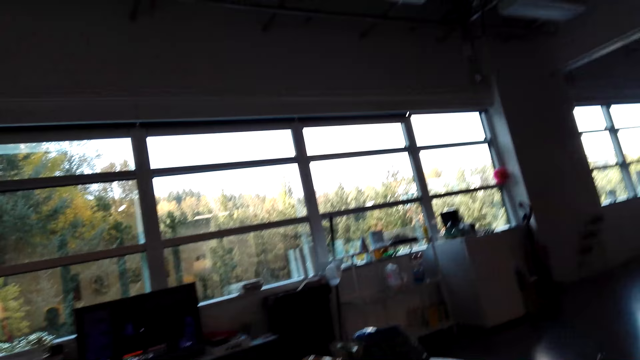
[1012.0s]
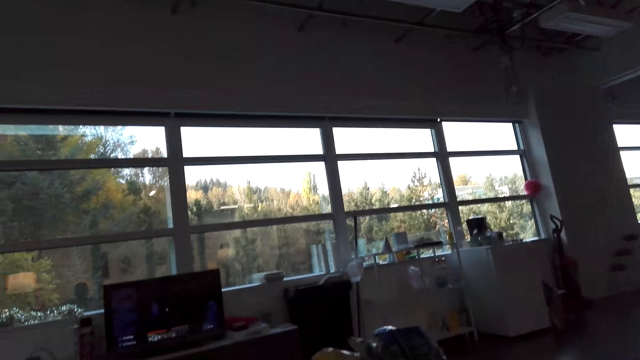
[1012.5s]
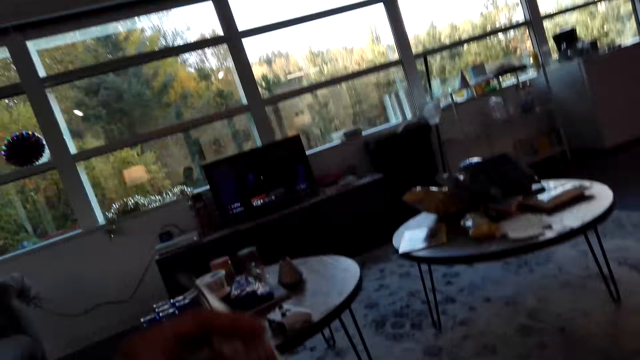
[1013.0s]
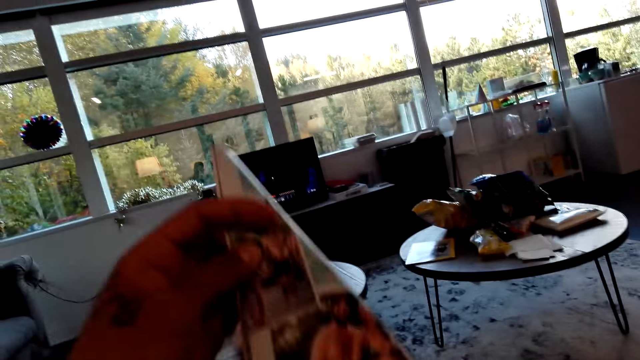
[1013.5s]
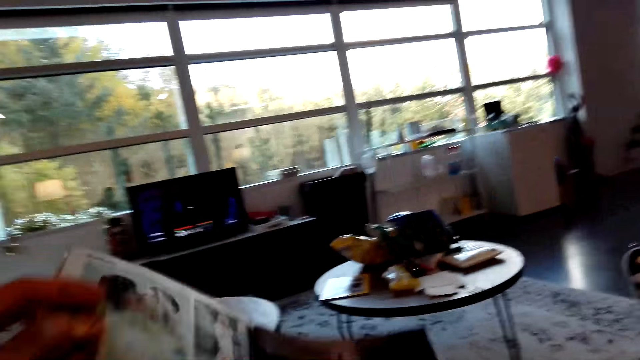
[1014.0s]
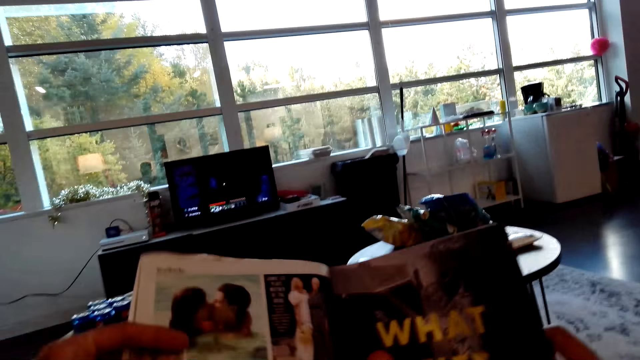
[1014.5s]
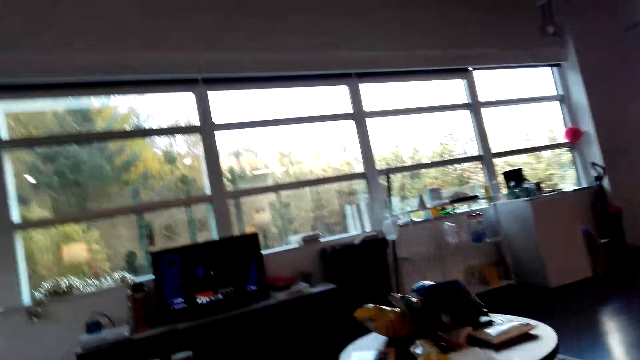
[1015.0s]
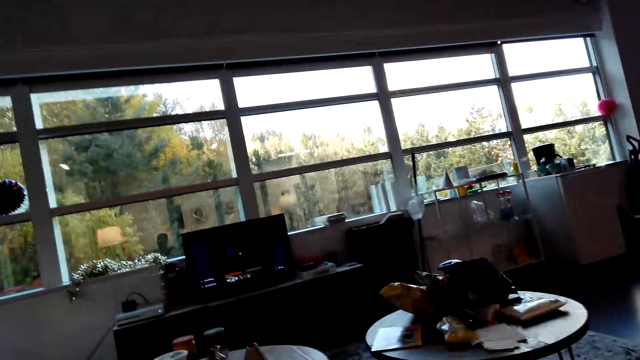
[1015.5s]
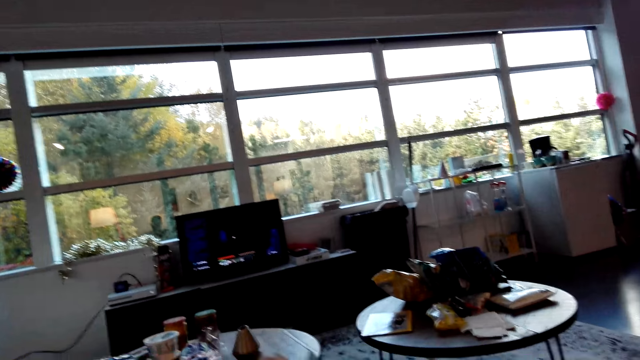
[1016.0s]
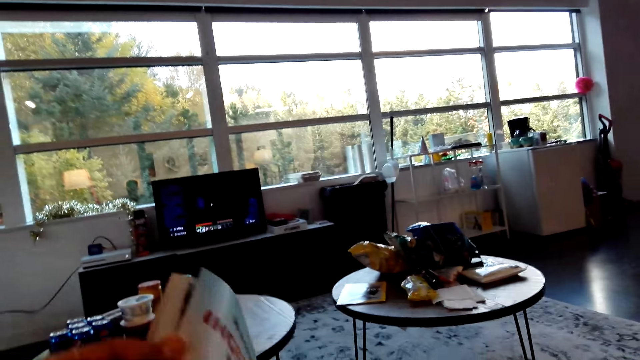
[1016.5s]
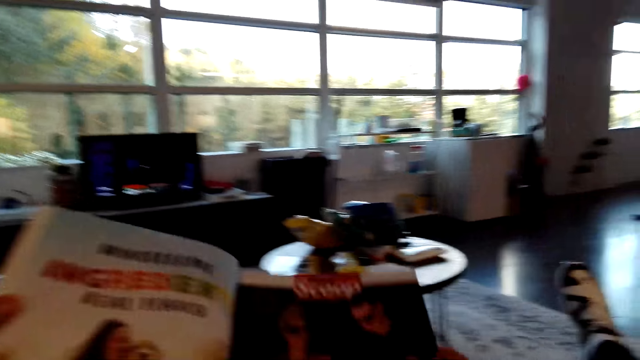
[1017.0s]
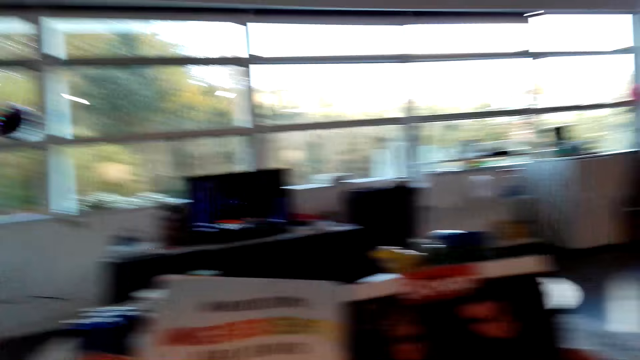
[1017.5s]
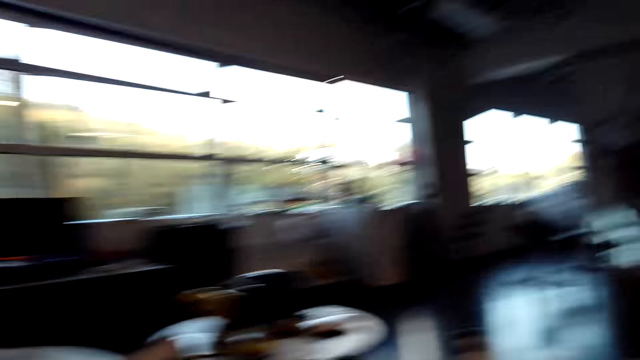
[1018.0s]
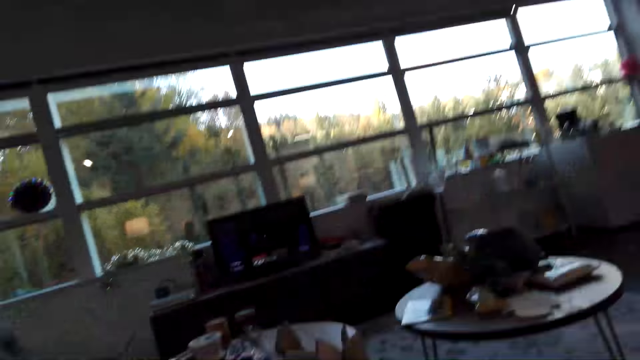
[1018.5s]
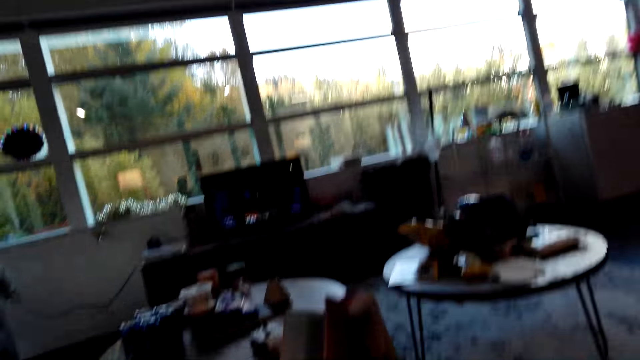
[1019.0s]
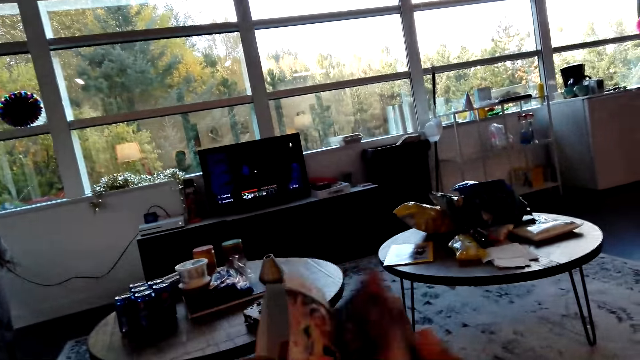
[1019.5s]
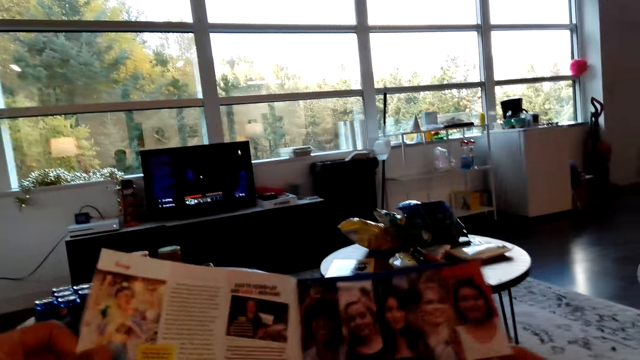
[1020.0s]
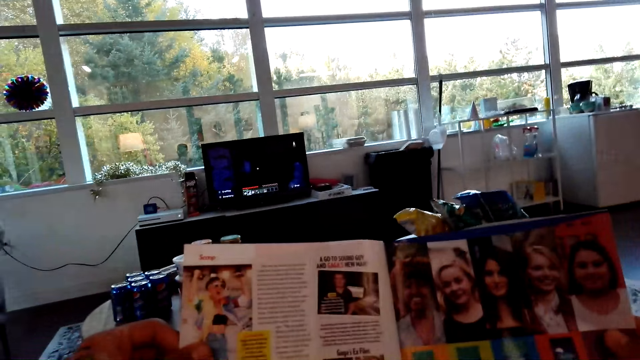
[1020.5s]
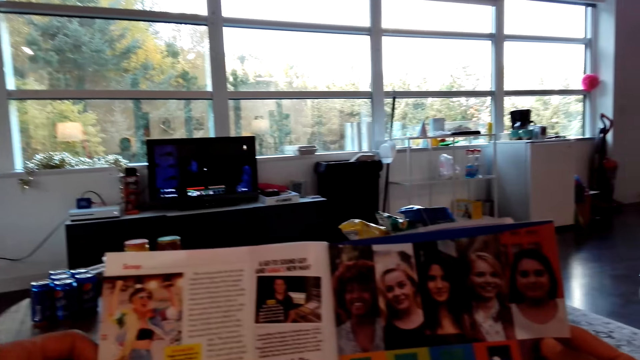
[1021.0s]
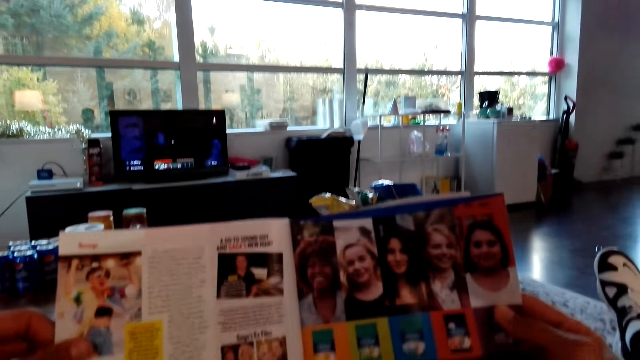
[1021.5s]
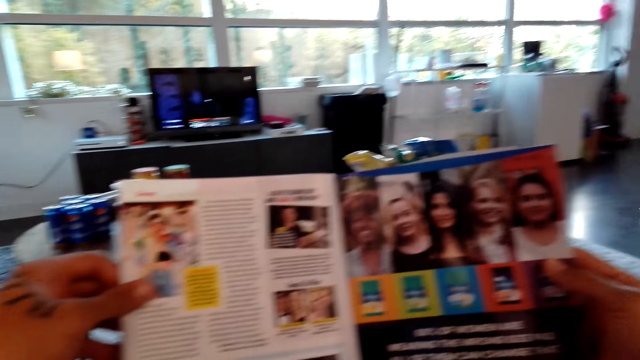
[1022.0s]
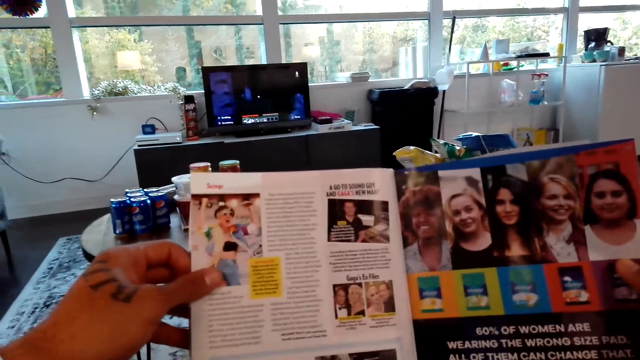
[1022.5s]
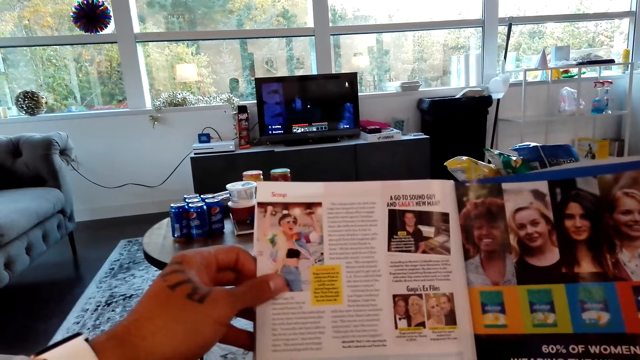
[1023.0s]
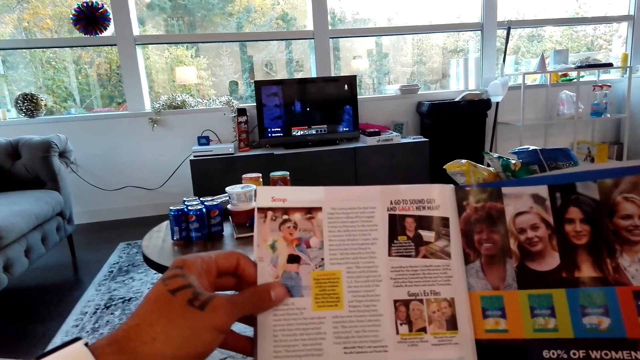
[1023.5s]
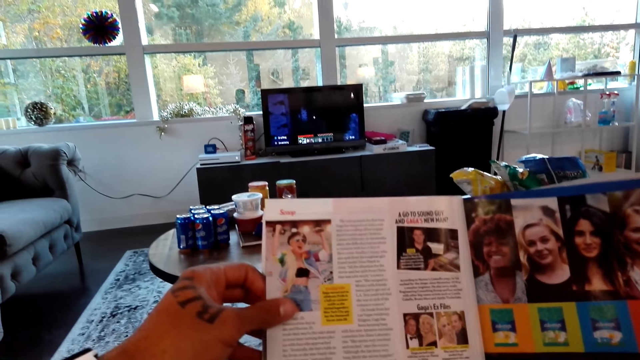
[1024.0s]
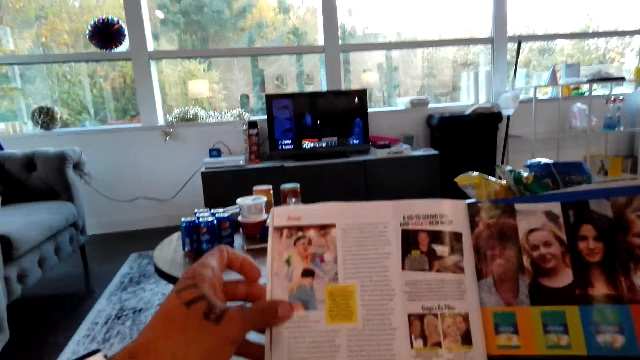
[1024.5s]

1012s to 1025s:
The camera wearer looks around a room. They read a magazine. They turn a page of the magazine. They look around the room. They read the magazine.

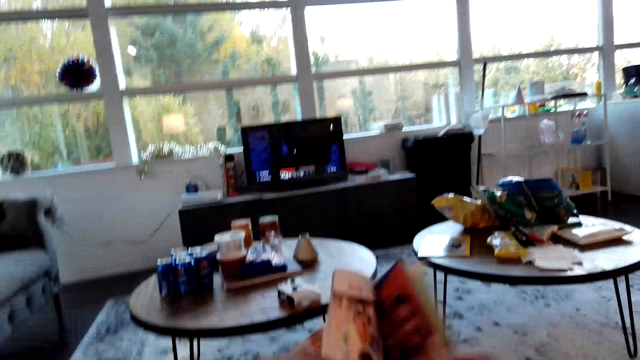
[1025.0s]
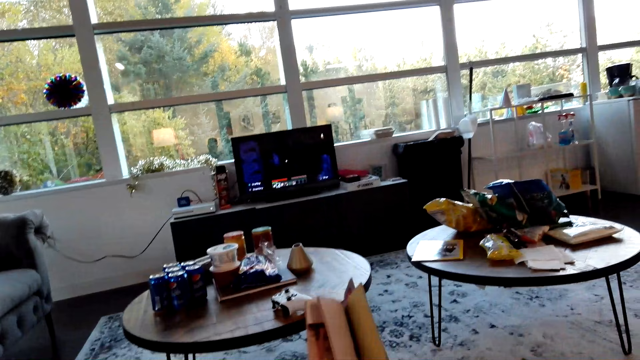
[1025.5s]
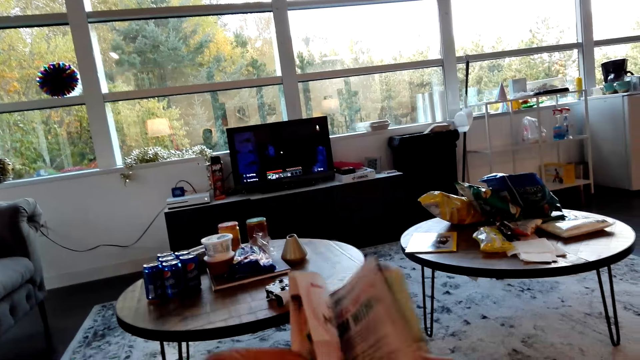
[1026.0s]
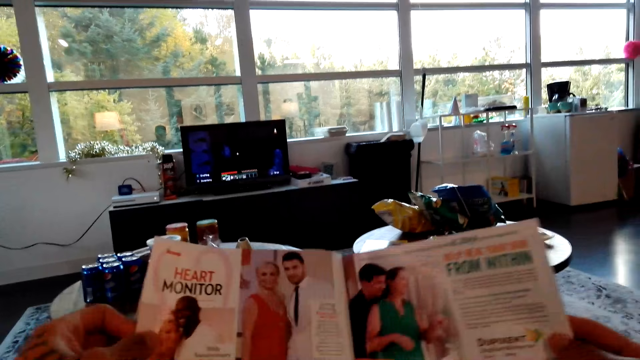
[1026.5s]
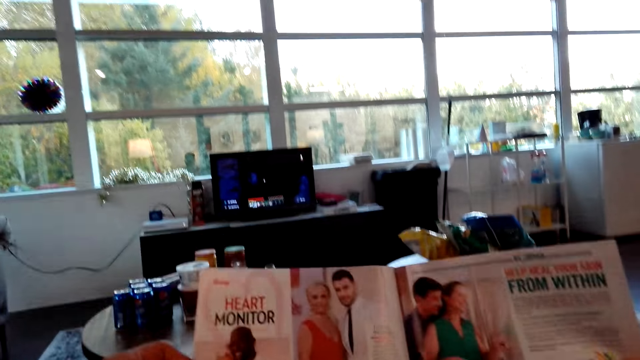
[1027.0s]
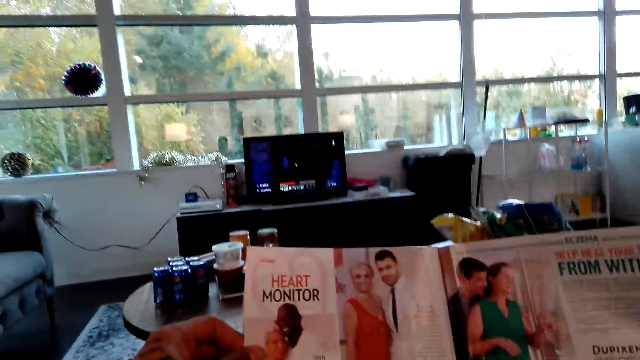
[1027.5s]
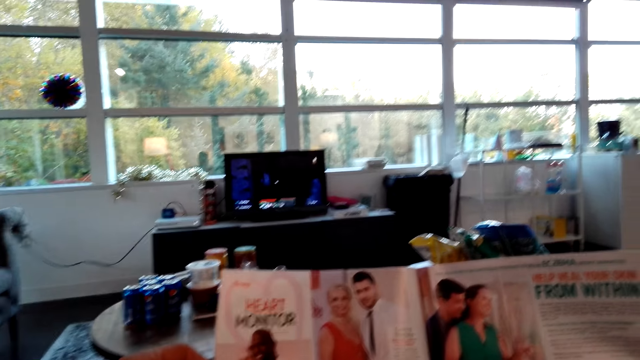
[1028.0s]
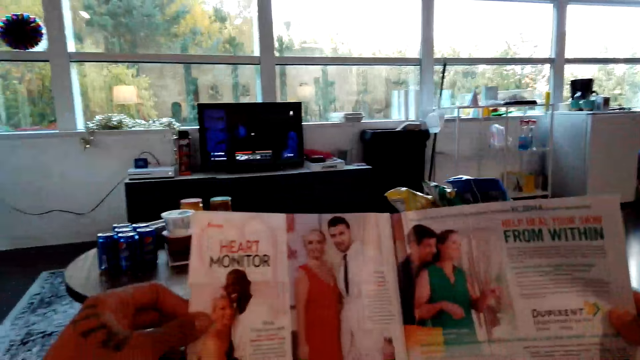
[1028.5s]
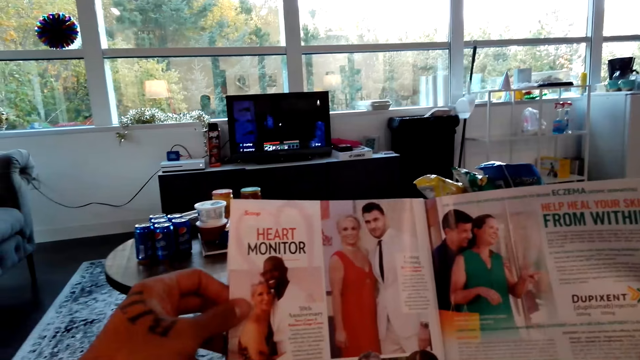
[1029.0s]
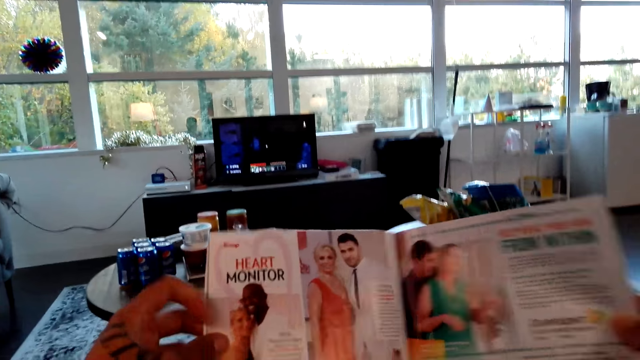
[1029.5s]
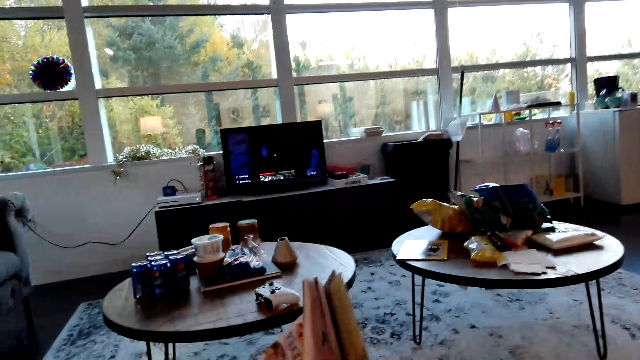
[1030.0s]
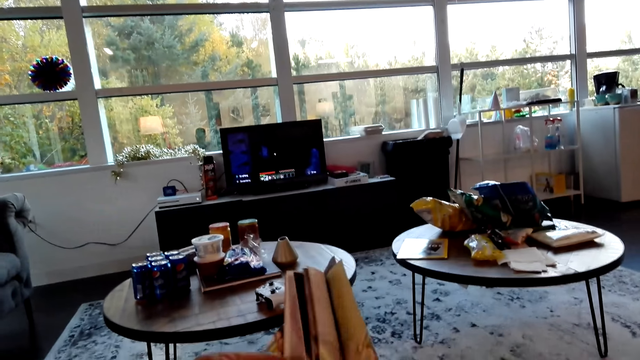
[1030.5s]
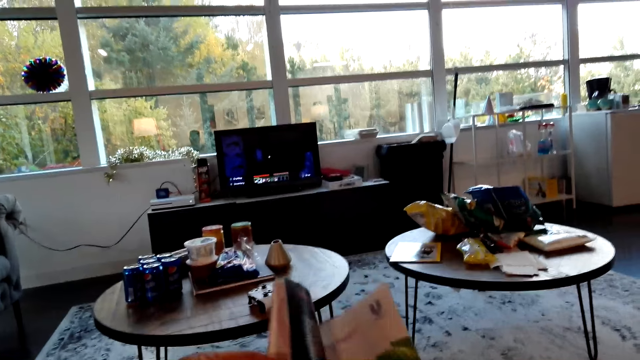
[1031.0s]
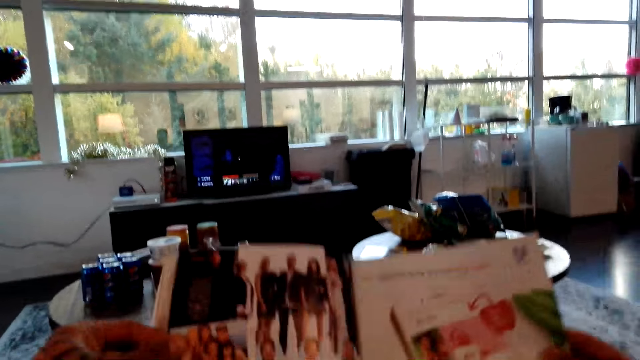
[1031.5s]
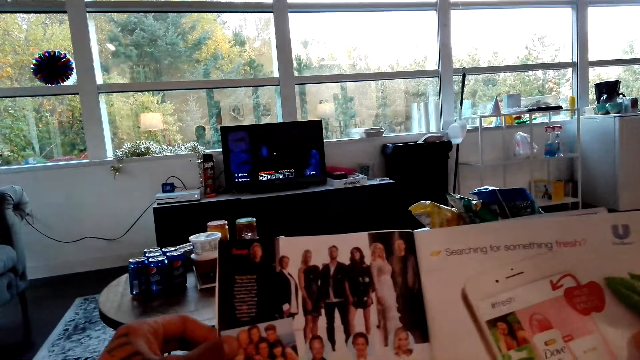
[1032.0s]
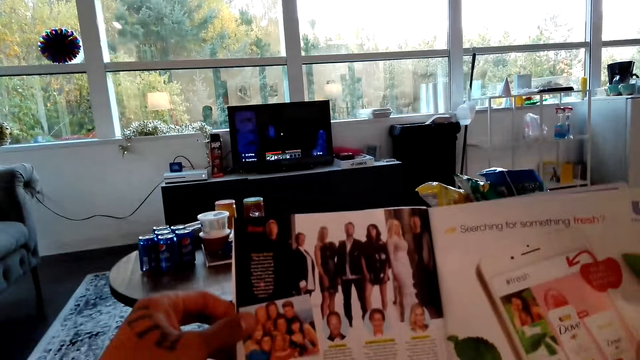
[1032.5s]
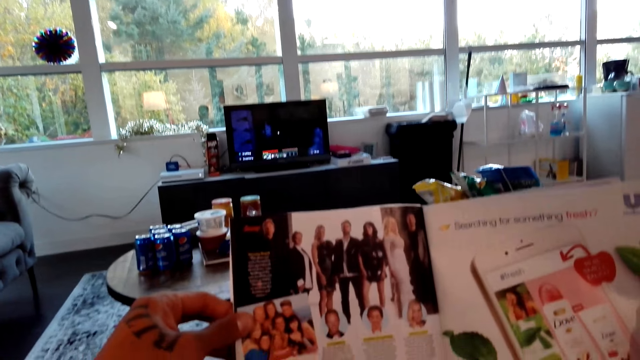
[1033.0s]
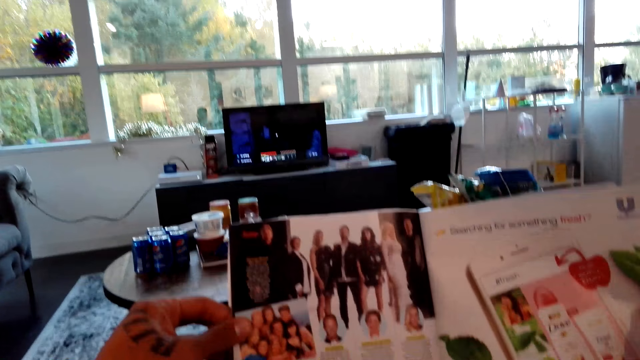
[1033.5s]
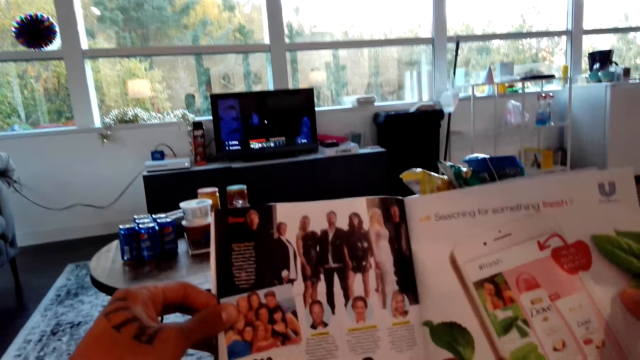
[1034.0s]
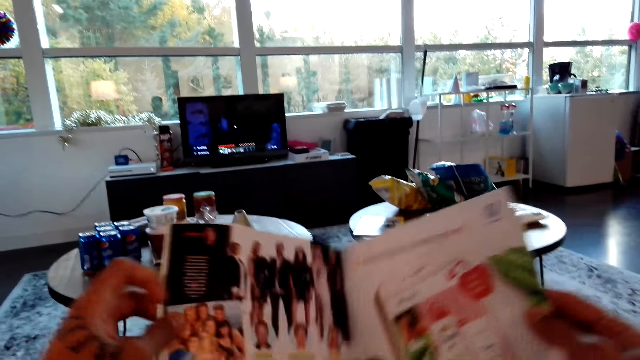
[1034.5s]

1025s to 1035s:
The camera wearer turns a page of a magazine. They read the magazine. They turn a page of the magazine. They read the magazine.
